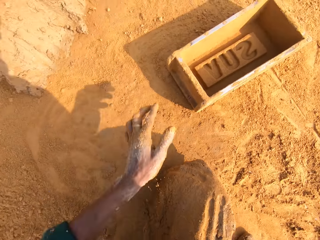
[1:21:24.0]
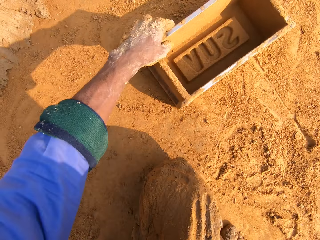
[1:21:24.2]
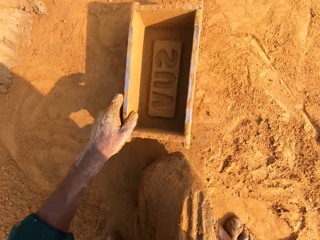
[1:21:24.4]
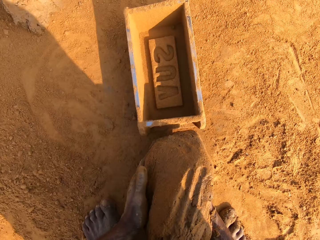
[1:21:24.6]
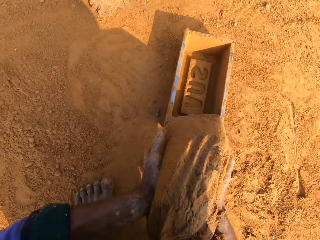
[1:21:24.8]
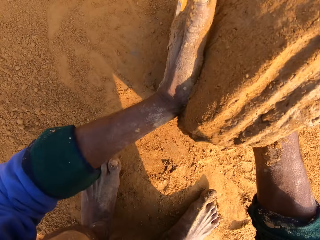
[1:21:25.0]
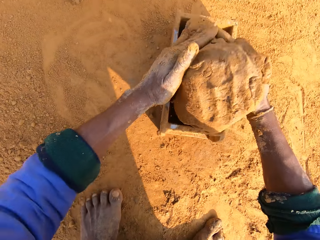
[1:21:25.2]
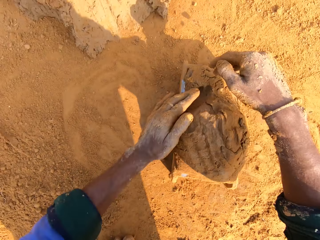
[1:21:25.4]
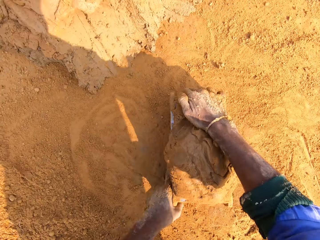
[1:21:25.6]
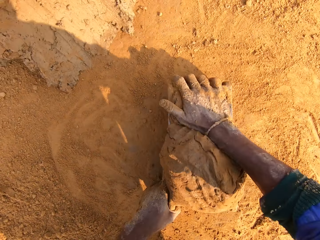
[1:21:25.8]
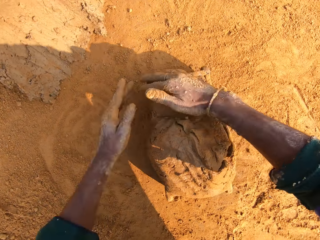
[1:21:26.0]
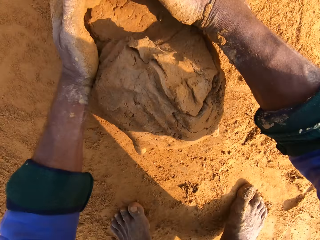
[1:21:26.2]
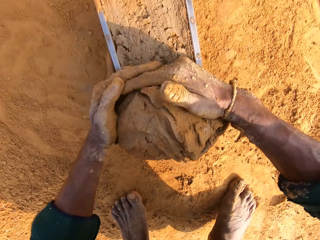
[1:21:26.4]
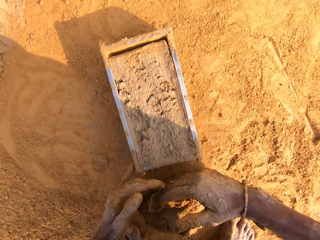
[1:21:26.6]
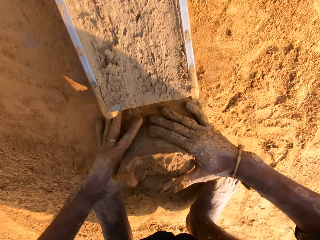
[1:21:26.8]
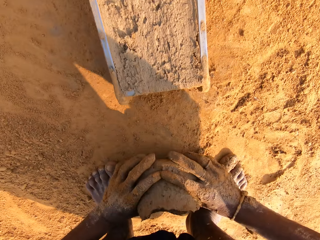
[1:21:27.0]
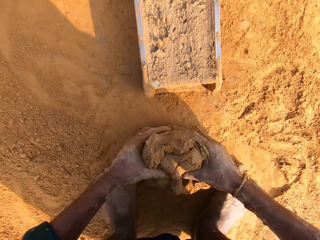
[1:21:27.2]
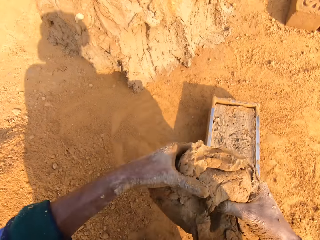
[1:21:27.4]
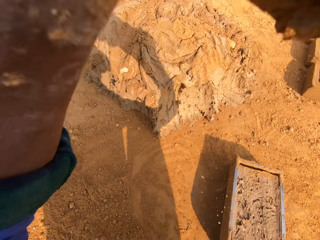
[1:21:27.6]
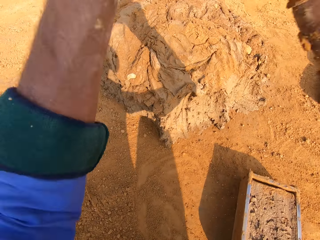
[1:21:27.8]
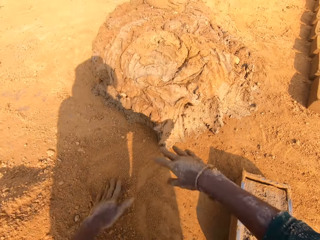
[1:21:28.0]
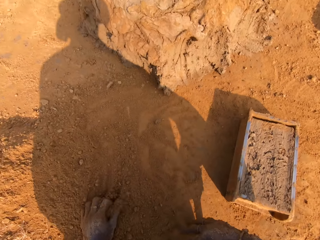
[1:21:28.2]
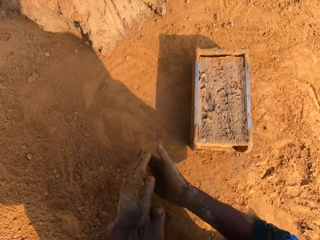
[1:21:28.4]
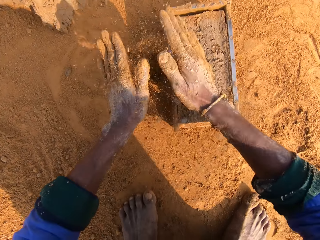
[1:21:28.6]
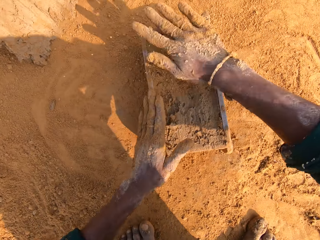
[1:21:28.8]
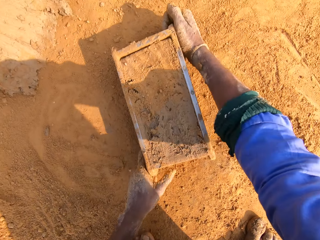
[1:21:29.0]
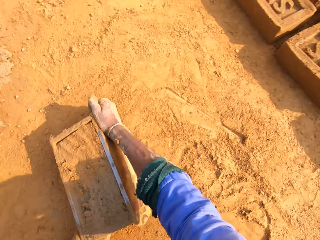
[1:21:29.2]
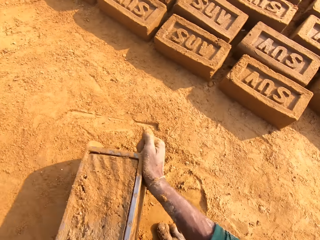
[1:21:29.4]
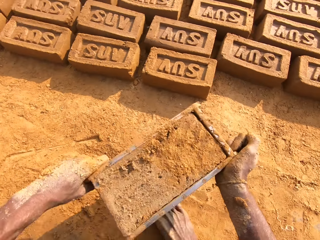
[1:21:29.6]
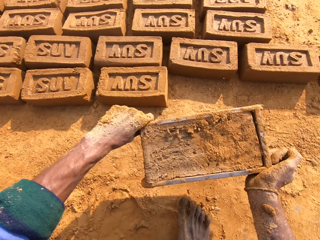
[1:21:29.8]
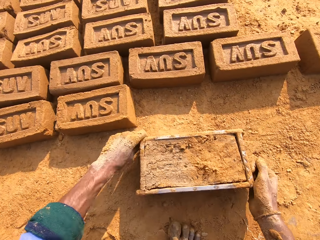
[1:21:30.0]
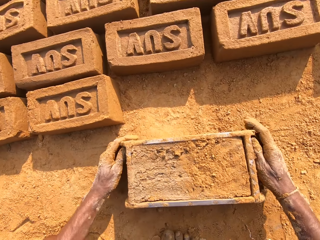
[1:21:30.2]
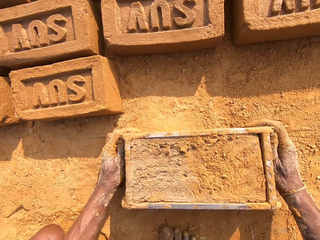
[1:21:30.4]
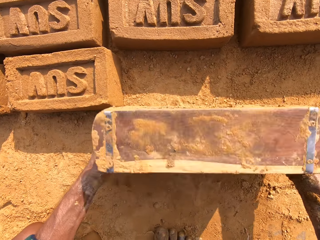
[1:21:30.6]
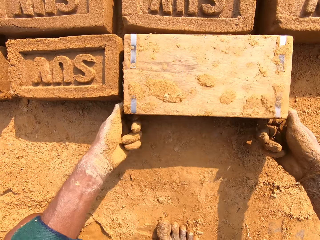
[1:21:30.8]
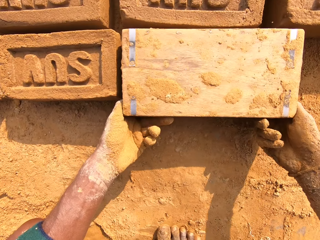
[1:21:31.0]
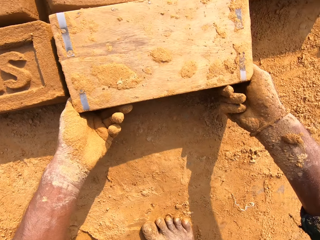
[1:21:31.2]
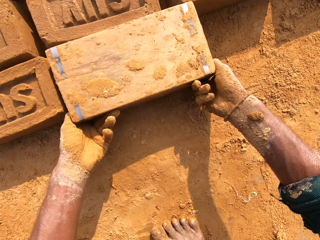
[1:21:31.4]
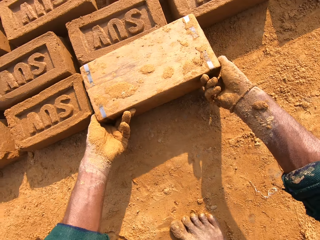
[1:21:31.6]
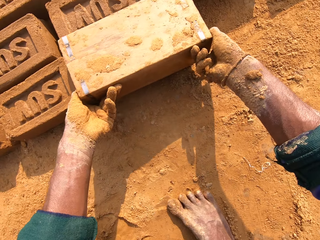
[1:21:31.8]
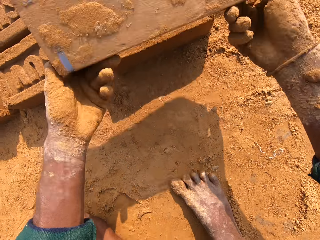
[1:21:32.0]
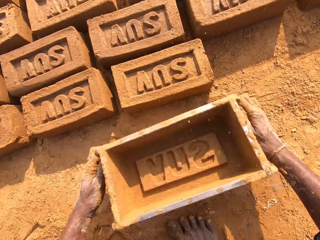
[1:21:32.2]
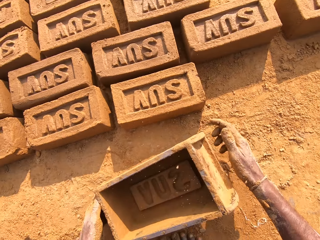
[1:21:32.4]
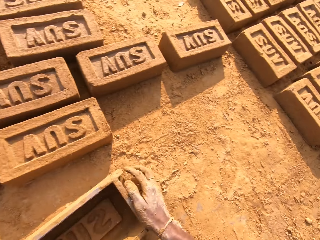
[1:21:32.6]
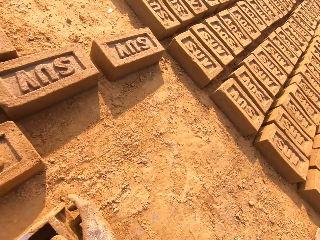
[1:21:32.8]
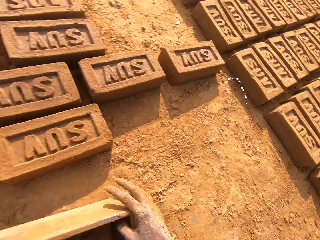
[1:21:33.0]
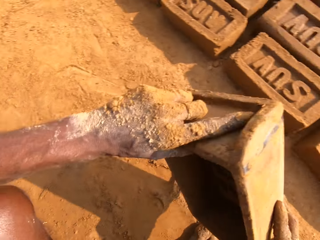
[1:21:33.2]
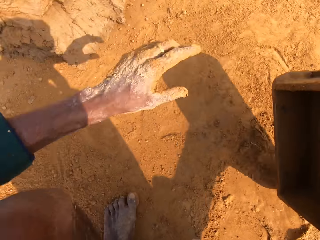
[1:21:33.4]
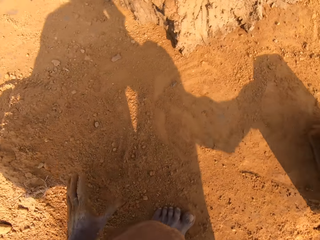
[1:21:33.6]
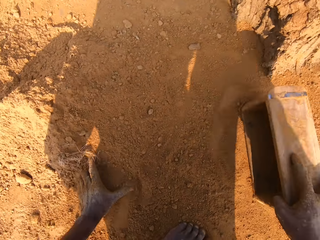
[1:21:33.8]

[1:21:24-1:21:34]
The camera wearer puts the clay in the brick mold. They remove excess clay. They put back the clay. They put sand on the clay mold. They put the clay brick on the ground.

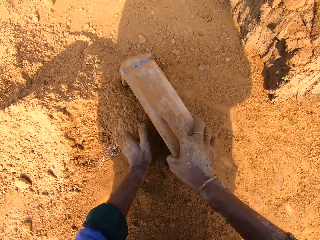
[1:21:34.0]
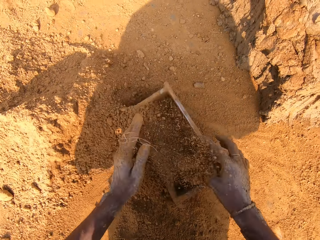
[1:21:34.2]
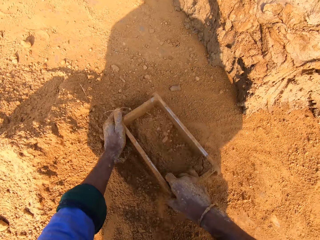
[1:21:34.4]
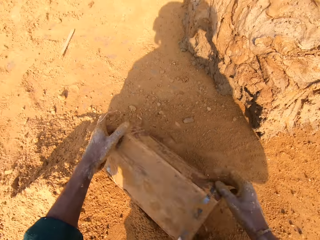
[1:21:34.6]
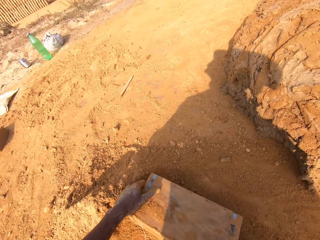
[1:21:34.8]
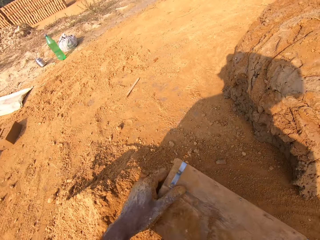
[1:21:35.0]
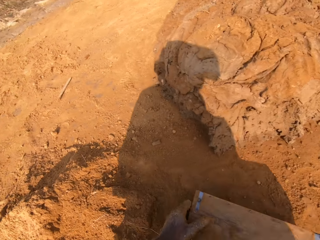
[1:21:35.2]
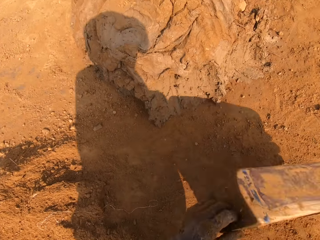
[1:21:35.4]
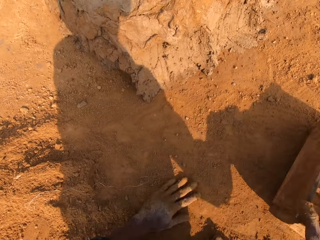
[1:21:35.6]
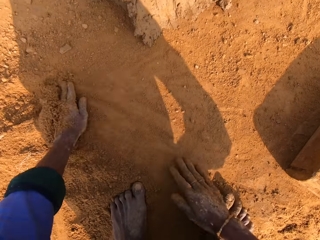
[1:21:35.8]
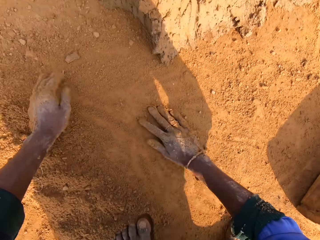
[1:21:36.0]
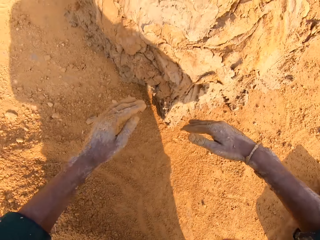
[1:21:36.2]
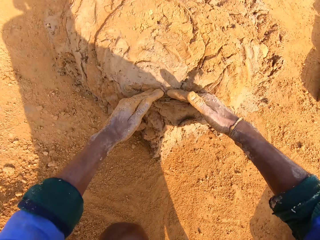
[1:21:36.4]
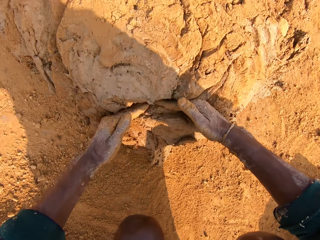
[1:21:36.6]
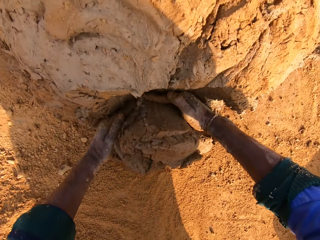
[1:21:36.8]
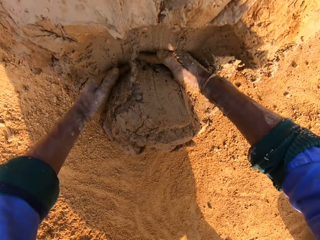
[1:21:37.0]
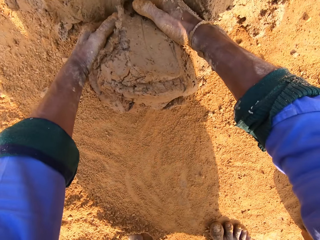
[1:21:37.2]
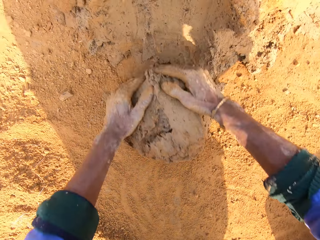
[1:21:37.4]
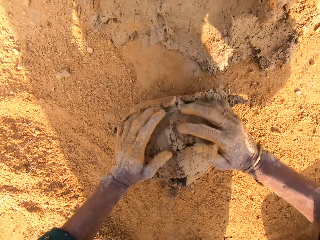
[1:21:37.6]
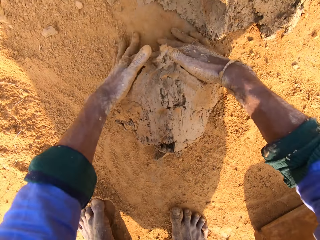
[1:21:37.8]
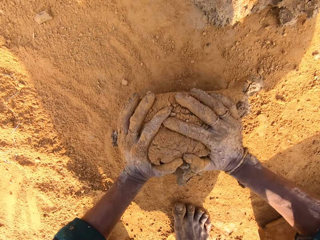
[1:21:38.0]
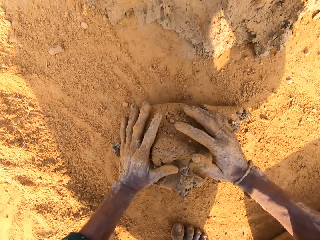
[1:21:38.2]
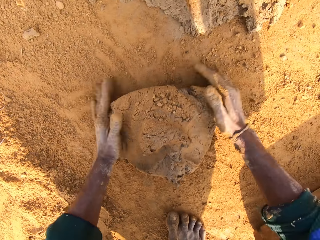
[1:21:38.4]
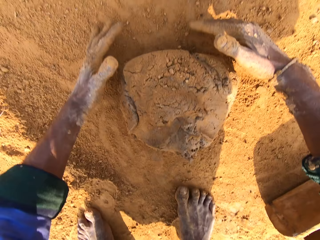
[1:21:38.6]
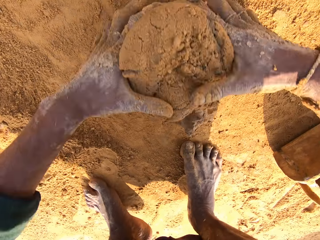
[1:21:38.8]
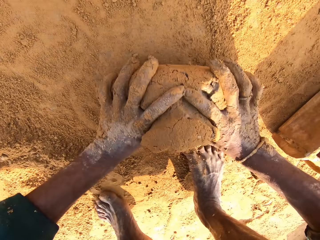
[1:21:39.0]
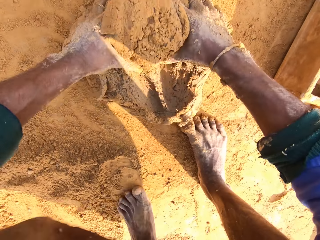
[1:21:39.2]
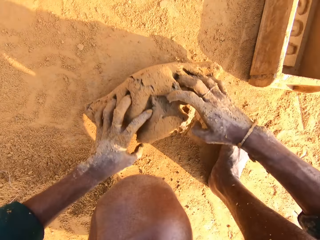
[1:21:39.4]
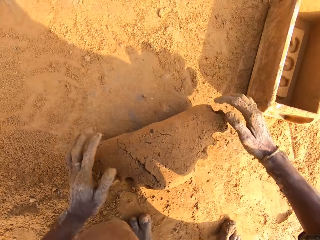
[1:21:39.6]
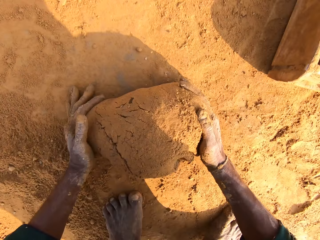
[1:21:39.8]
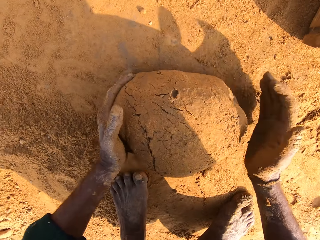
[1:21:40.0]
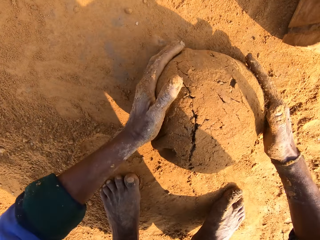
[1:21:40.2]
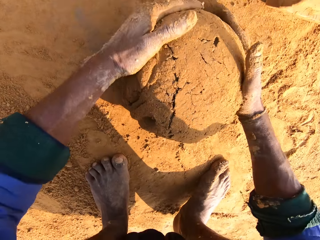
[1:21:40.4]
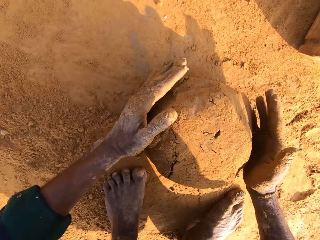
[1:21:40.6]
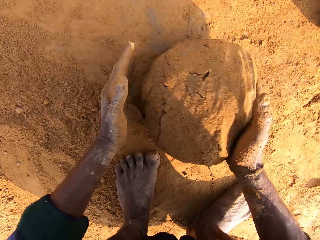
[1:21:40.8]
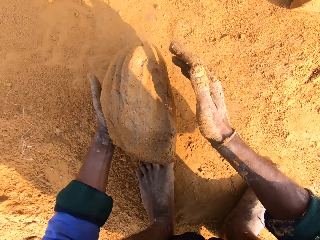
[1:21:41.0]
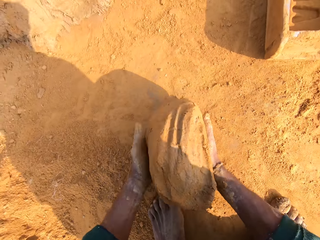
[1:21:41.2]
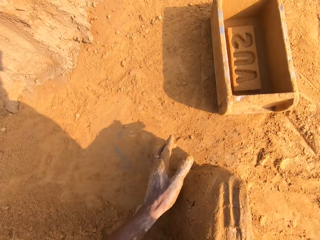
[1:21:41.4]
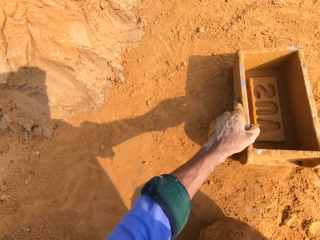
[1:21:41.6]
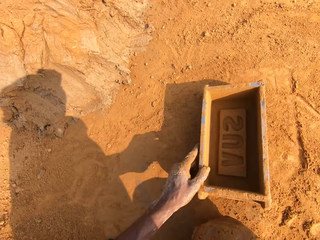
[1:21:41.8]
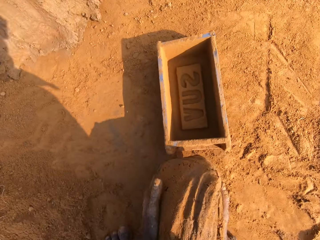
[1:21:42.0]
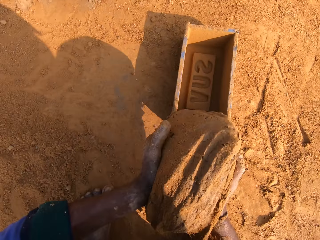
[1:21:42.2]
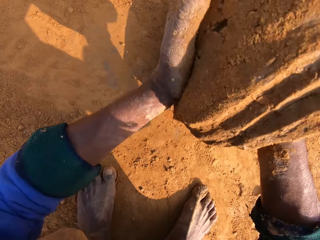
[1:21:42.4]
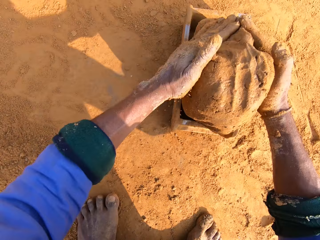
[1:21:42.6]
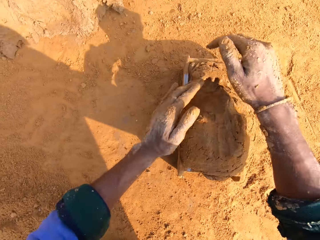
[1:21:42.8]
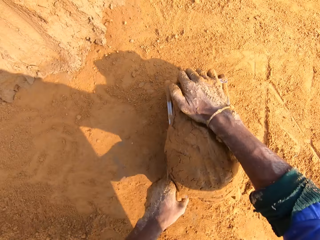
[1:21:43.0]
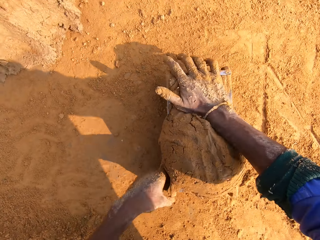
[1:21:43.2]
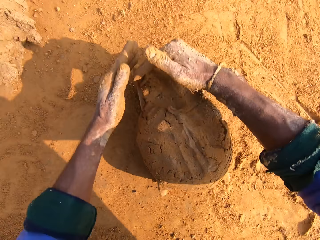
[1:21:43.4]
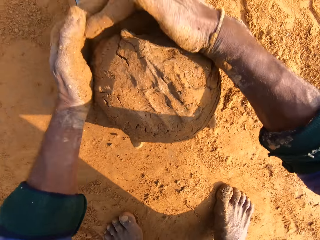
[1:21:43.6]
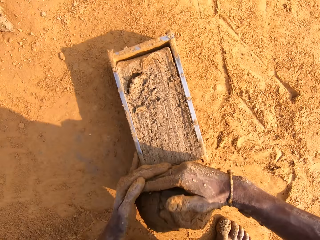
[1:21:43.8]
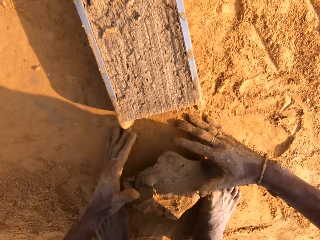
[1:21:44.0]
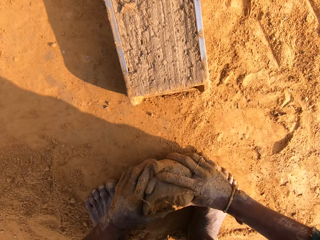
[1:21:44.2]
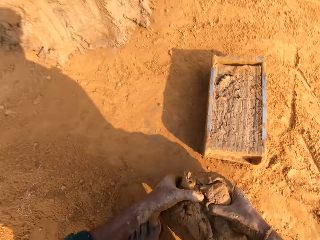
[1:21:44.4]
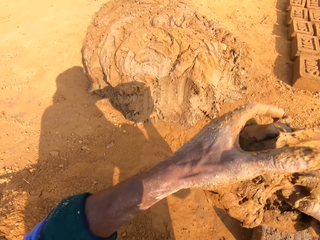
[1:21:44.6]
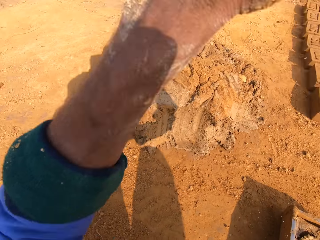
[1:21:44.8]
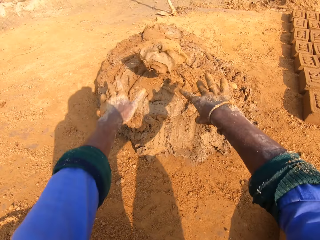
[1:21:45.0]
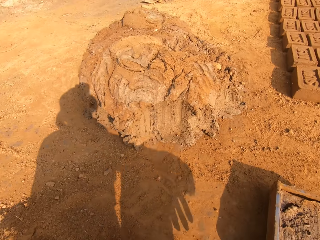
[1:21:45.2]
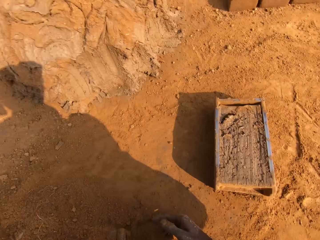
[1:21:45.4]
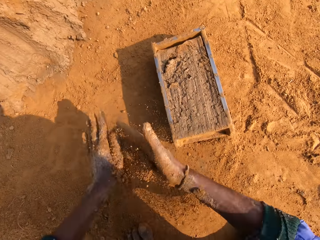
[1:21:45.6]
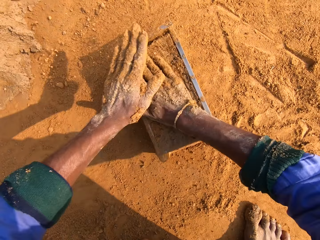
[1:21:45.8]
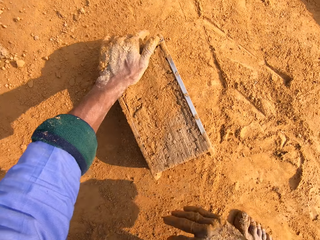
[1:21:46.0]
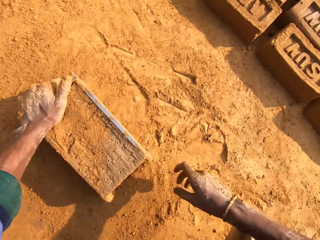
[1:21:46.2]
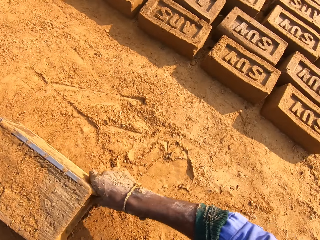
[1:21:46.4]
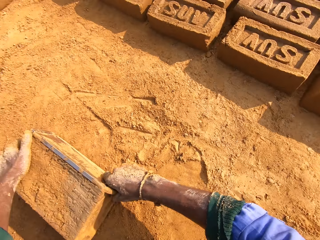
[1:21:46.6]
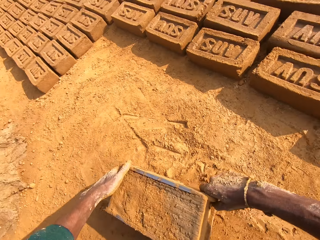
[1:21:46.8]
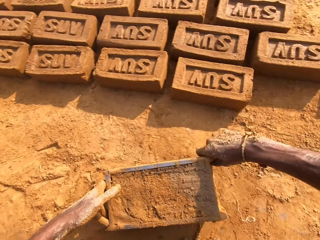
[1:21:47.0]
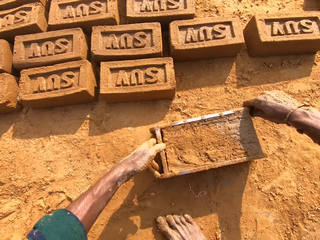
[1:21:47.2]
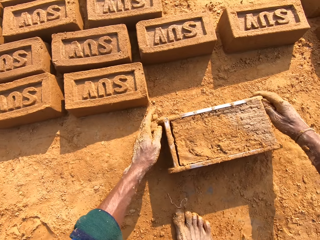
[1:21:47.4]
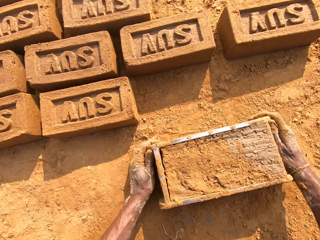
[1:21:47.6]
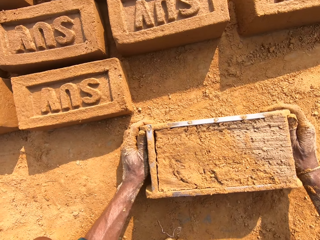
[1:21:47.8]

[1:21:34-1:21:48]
The camera wearer puts sand into the clay mold. They remove sand from the clay mold. They cut the clay mud. They scoop the clay. They roll the clay. They put the clay in the brick mold. They remove excess clay. They put back the clay. They put sand on the clay mold.
